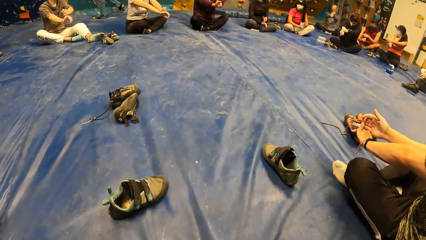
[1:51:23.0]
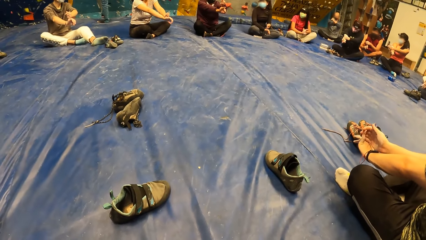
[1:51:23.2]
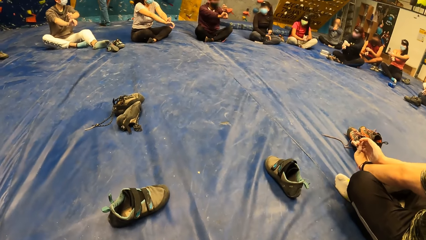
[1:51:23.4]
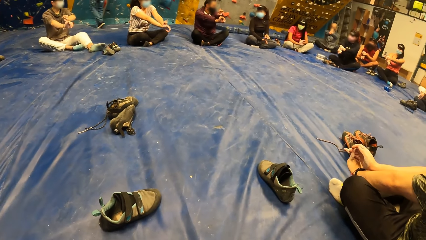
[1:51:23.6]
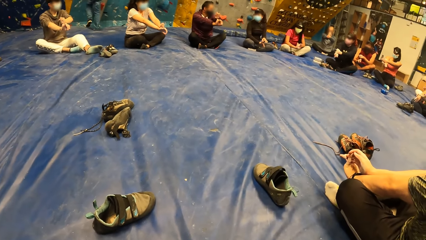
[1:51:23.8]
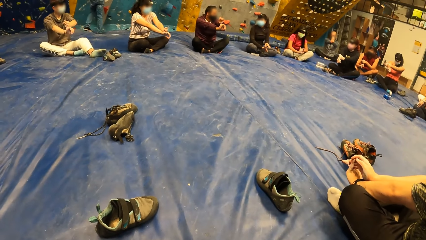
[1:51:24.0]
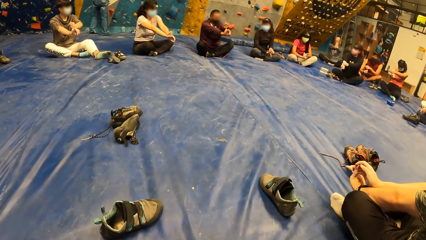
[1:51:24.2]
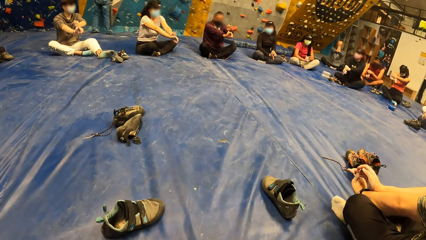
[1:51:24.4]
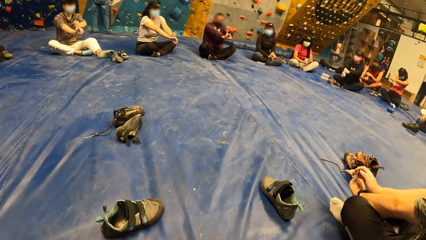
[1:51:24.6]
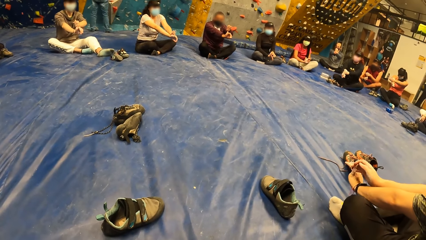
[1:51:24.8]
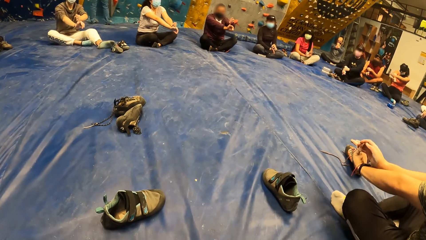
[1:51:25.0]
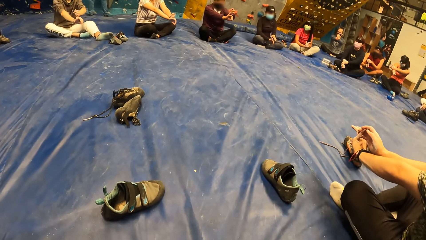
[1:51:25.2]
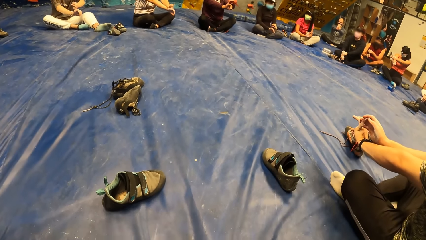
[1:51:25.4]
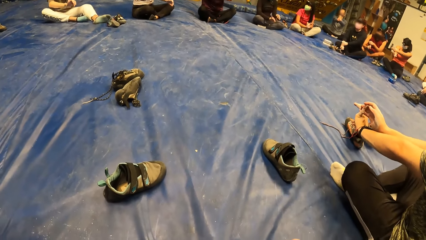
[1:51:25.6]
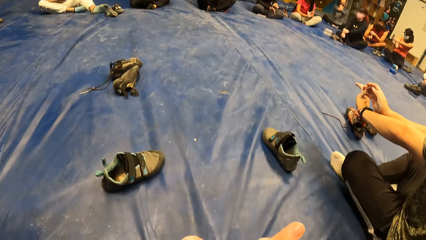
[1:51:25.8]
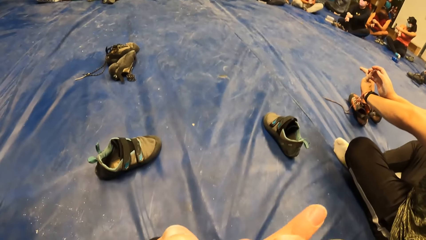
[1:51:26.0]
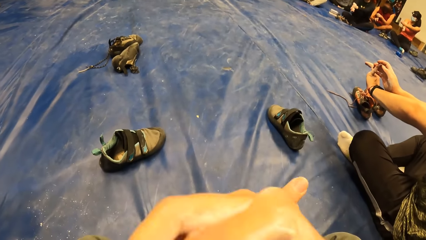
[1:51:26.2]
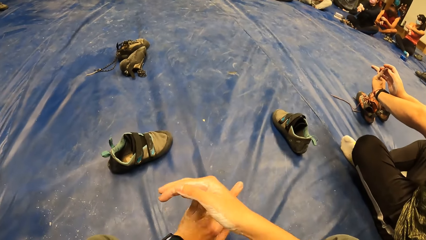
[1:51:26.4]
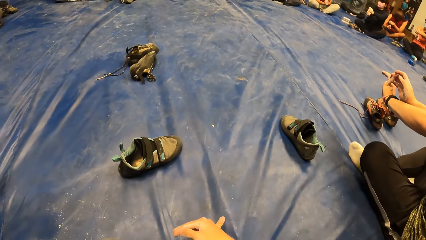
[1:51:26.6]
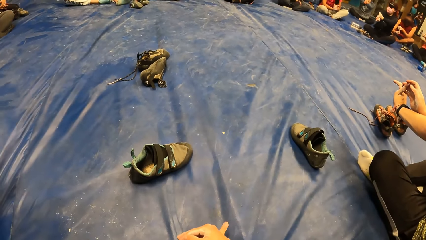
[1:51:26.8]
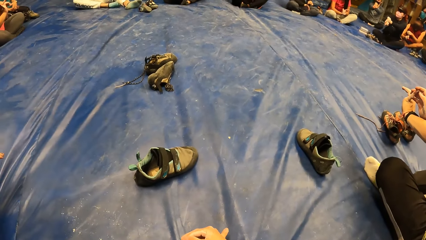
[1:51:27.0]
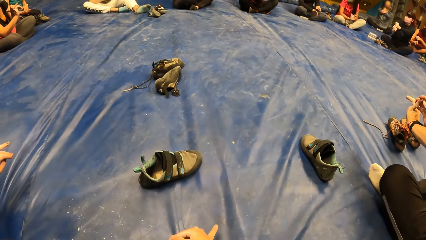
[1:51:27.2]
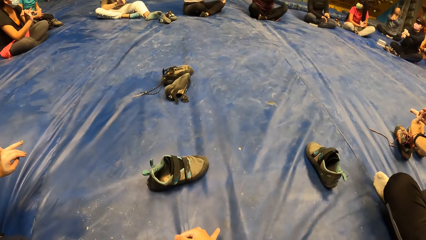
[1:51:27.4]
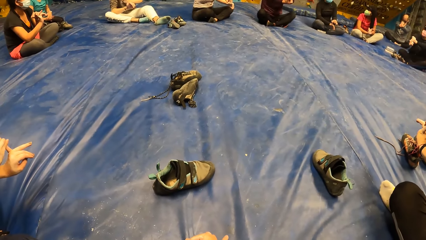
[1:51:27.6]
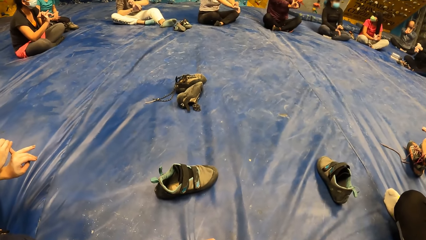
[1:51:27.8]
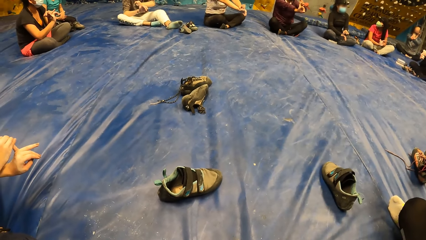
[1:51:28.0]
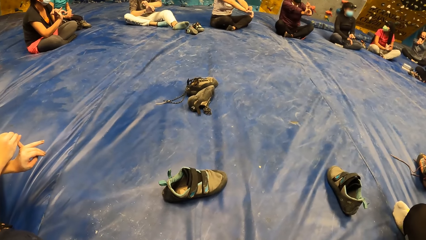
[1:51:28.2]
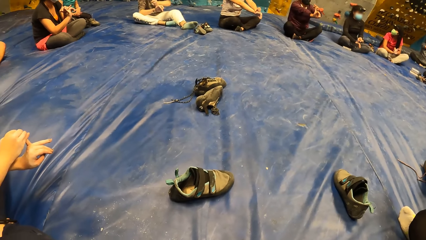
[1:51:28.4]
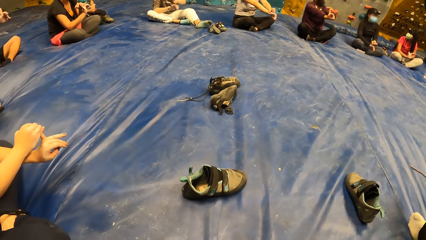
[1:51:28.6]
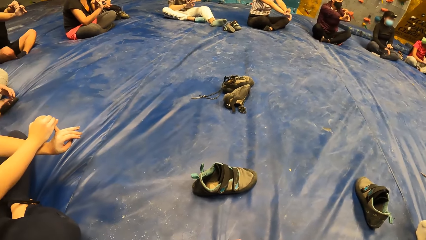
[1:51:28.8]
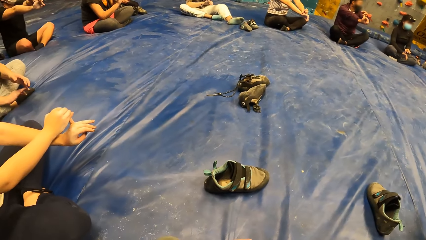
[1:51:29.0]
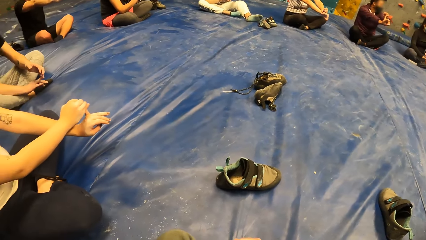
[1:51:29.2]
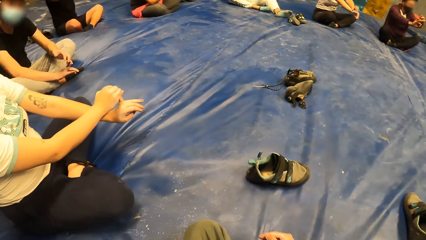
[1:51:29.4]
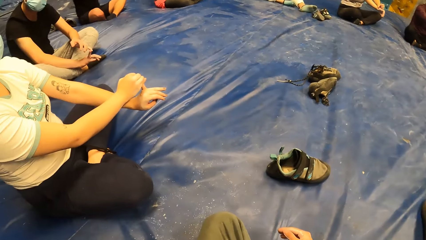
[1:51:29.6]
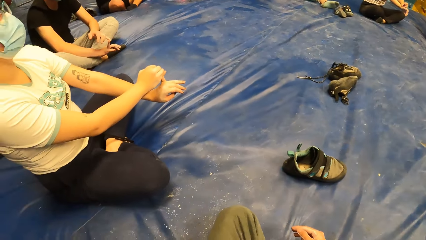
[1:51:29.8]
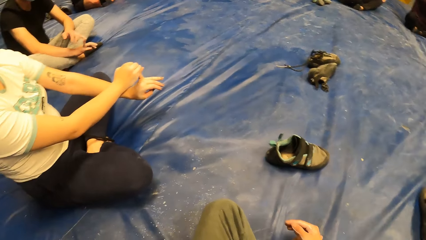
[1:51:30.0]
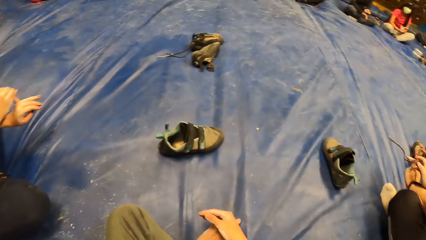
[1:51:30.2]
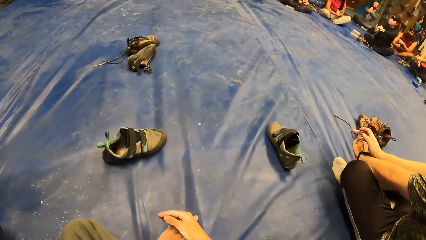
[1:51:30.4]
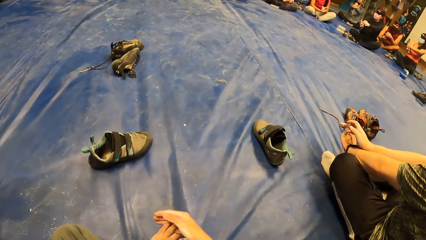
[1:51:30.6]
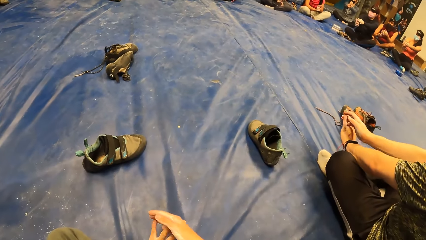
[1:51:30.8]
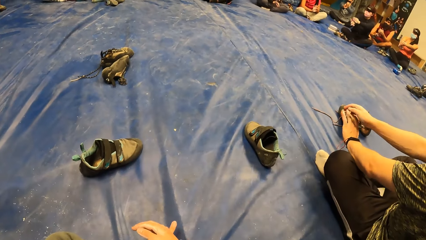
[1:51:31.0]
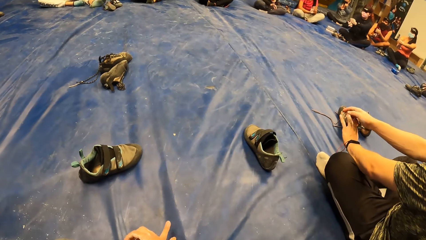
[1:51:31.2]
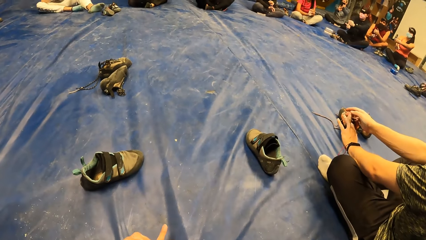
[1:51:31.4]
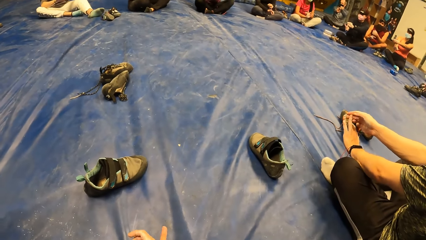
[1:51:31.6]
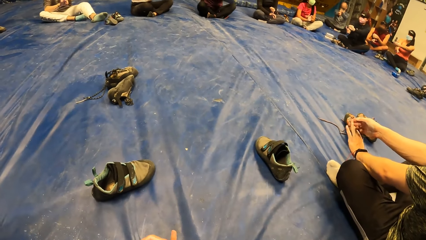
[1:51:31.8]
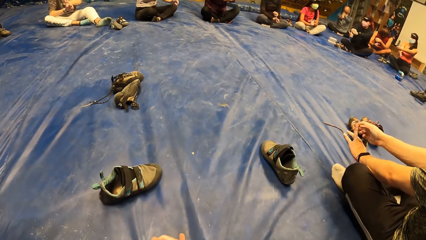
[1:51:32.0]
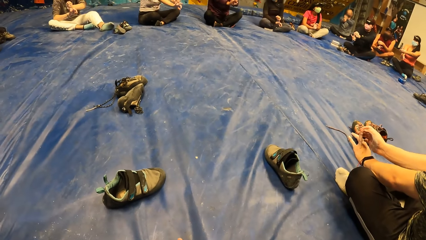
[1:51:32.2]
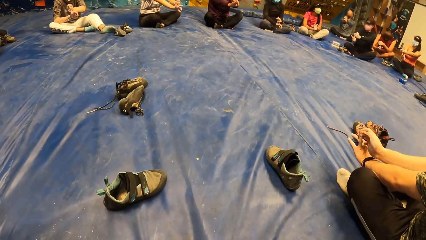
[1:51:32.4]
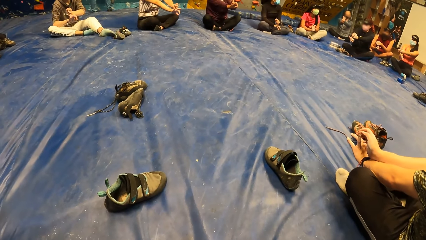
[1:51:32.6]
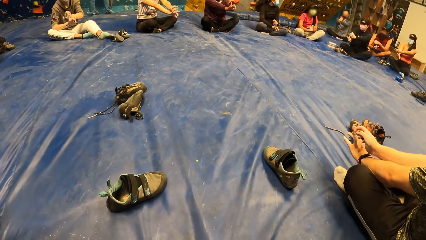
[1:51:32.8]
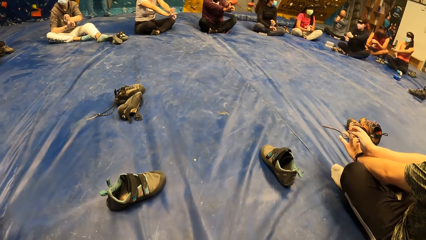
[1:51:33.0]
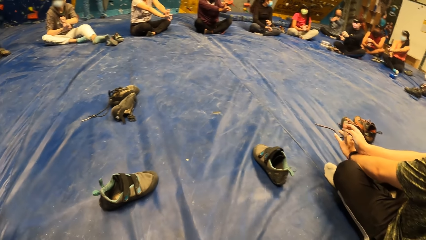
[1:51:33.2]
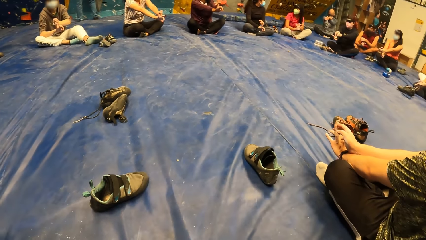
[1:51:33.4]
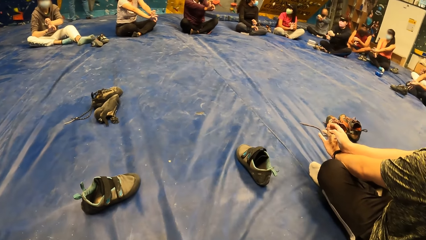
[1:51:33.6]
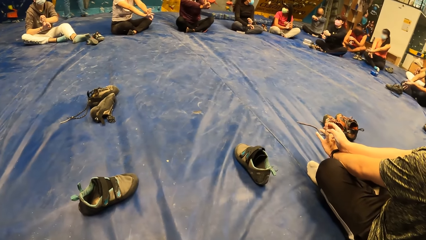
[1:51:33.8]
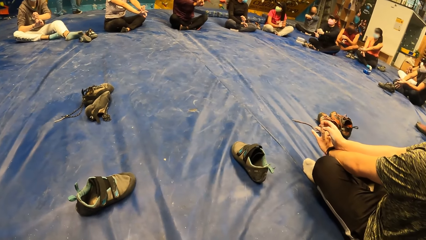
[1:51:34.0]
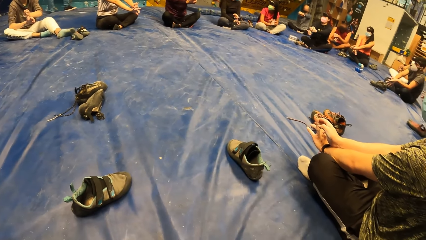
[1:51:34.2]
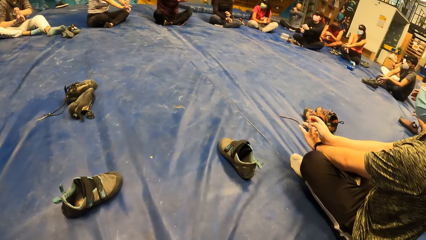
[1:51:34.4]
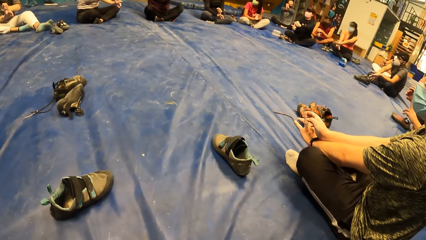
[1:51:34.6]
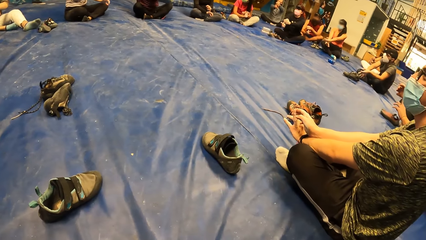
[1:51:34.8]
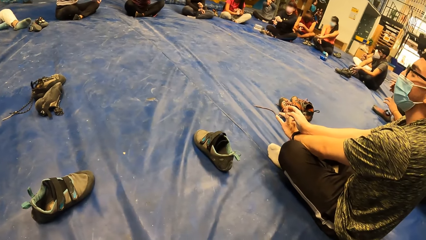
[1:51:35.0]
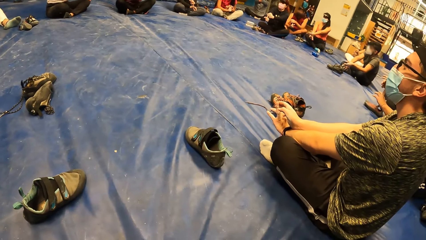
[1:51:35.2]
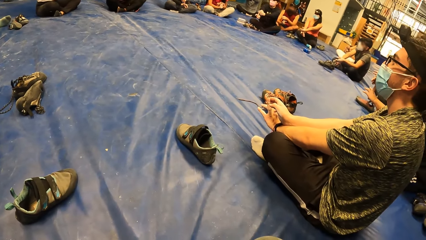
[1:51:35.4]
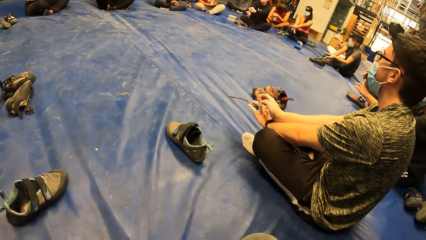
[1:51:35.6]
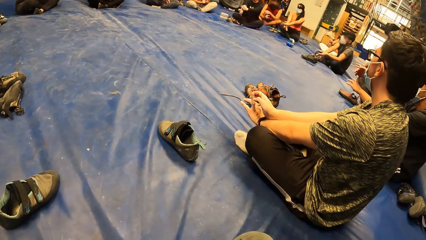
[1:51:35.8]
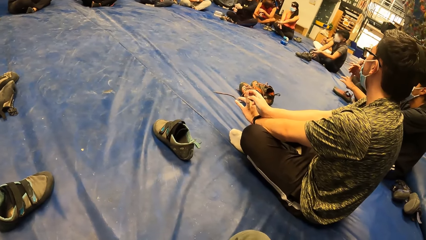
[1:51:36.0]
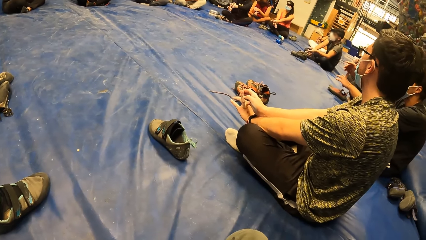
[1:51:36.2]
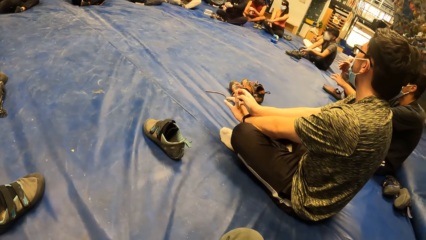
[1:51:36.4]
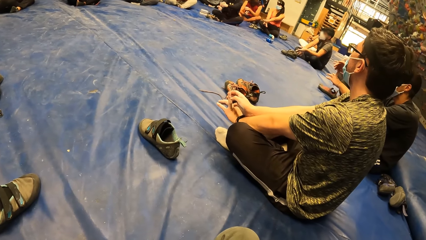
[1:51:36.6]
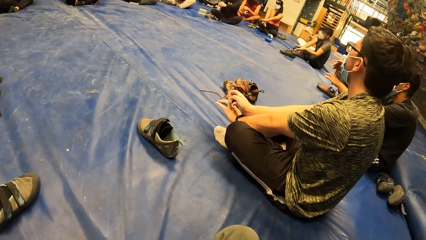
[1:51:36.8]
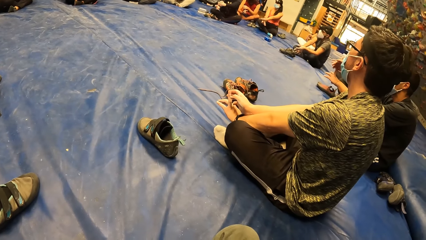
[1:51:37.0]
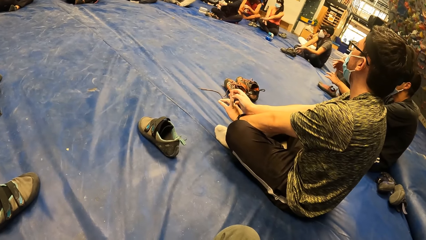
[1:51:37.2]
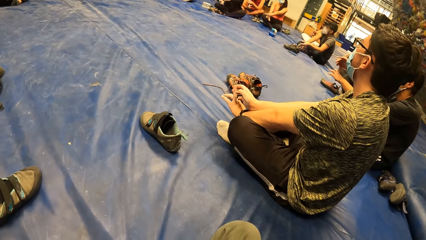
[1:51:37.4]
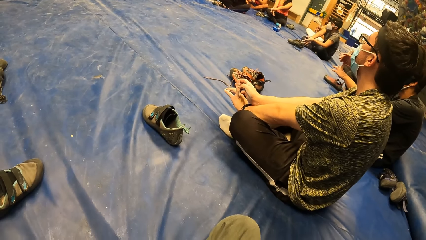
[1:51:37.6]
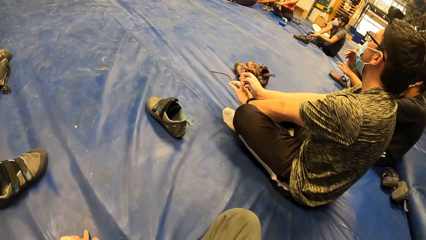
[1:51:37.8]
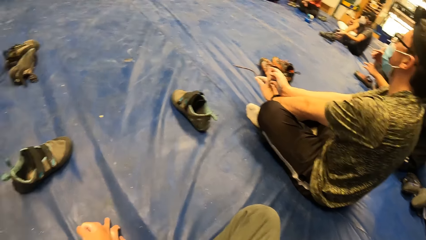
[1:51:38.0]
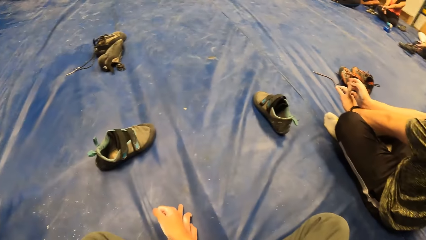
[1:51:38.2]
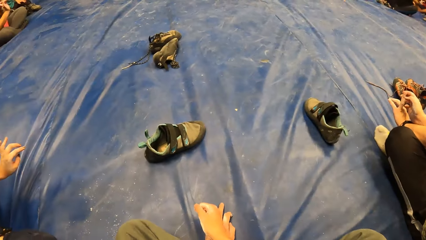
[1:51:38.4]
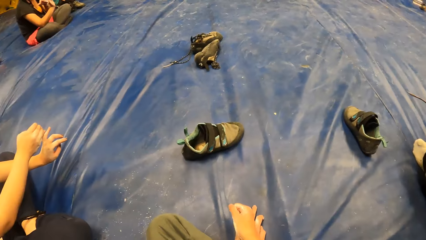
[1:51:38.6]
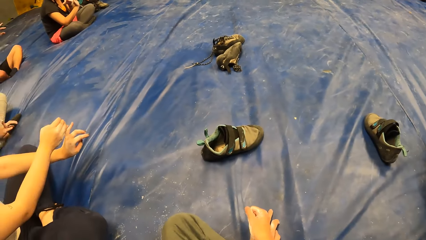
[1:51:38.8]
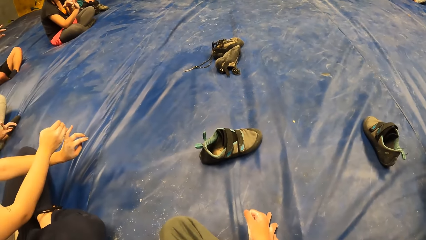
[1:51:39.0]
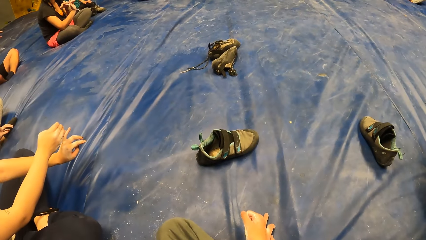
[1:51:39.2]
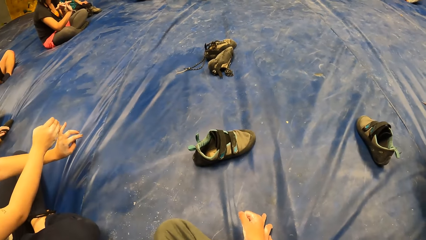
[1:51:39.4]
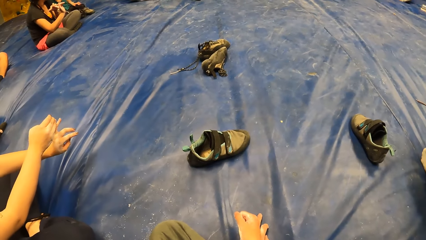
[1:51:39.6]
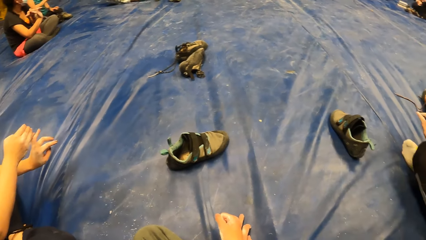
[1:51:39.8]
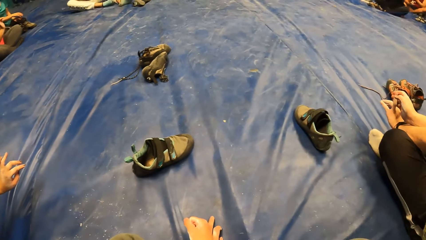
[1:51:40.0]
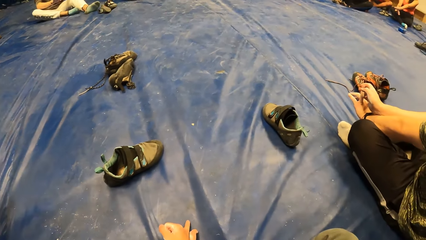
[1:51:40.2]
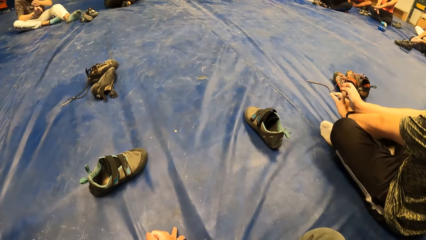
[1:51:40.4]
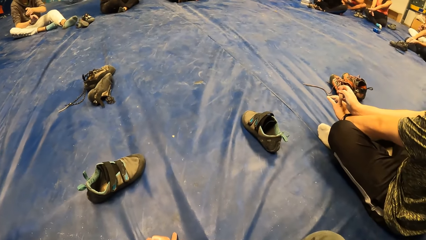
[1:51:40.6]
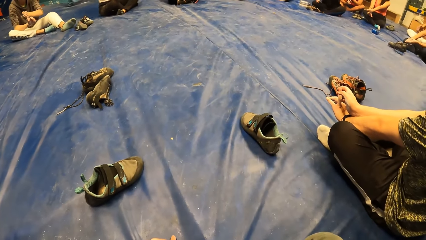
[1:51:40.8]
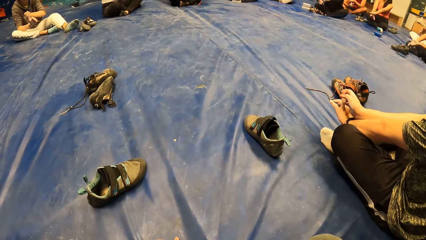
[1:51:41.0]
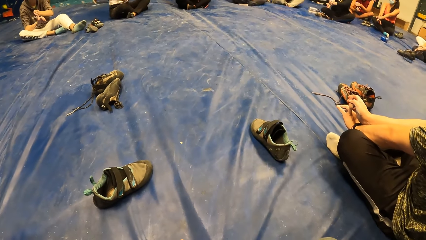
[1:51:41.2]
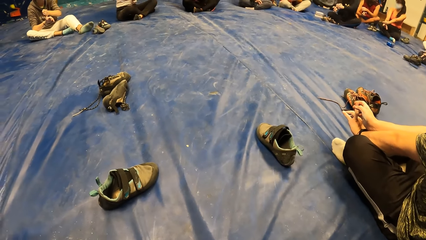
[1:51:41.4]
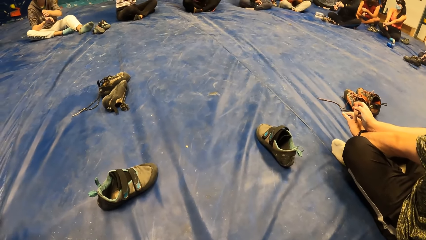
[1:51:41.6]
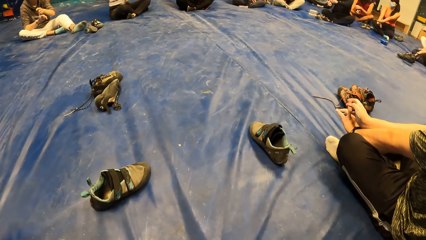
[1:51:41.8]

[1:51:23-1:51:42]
The camera wearer looks around. A woman stretches both hands forward. Another woman stretches both hands forward. A man stretches both hands forward. Another woman stretches both hands forward. Another man stretches both hands forward. Another woman stretches both hands forward. The camera wearer turns towards a group of people.
